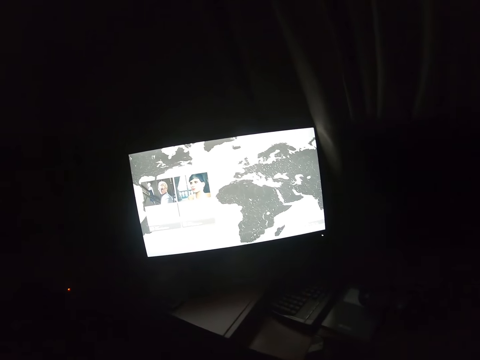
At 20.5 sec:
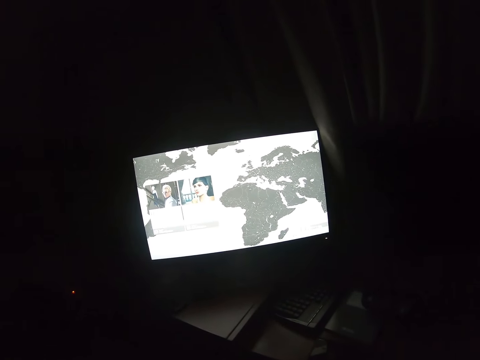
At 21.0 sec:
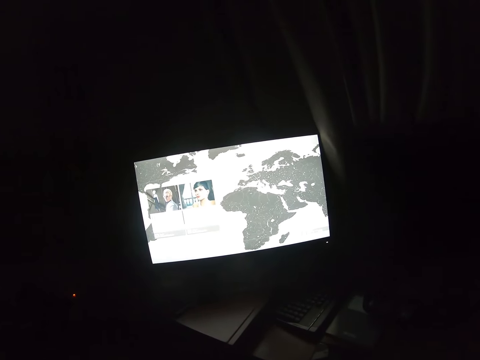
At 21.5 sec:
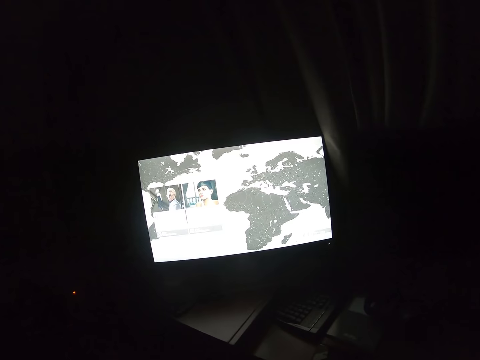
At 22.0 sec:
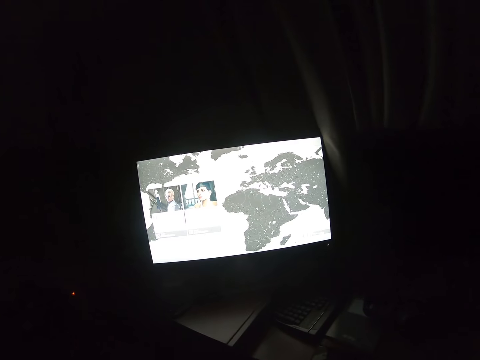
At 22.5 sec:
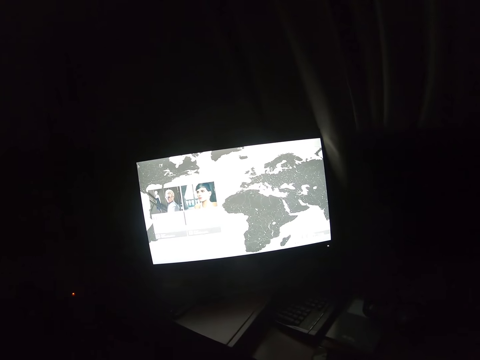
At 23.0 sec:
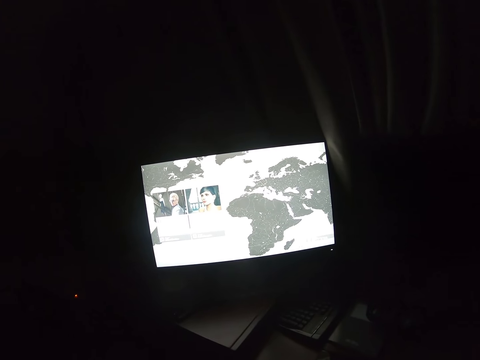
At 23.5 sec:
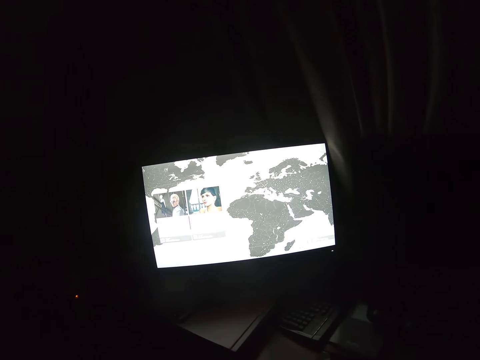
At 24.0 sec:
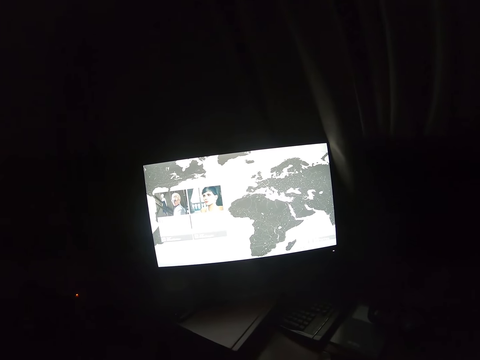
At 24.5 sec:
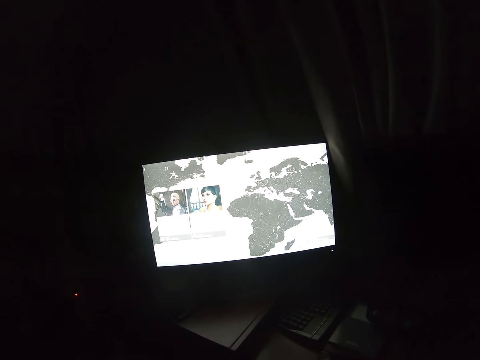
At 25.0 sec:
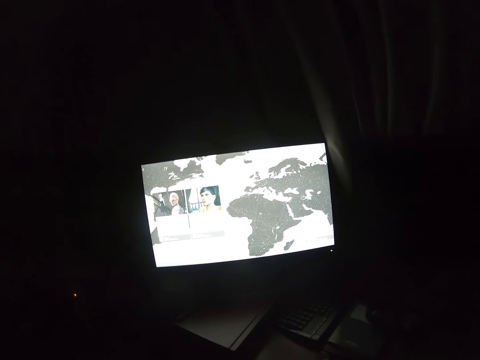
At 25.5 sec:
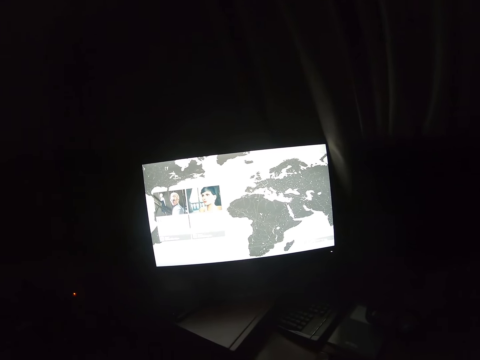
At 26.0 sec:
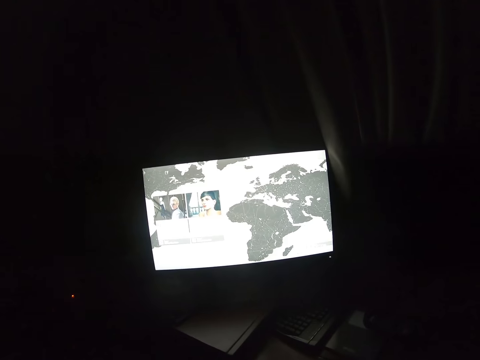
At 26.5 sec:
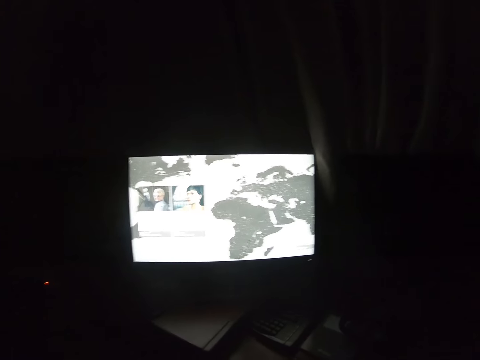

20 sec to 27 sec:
The camera wearer stares at the television.

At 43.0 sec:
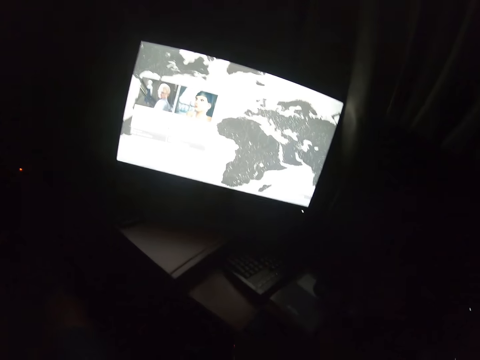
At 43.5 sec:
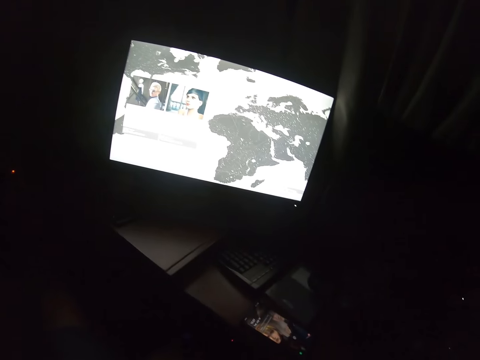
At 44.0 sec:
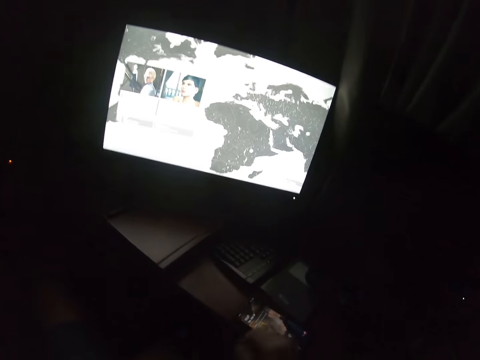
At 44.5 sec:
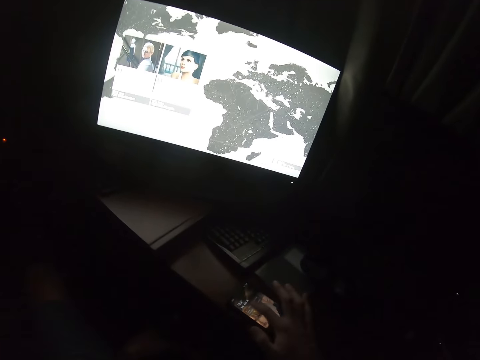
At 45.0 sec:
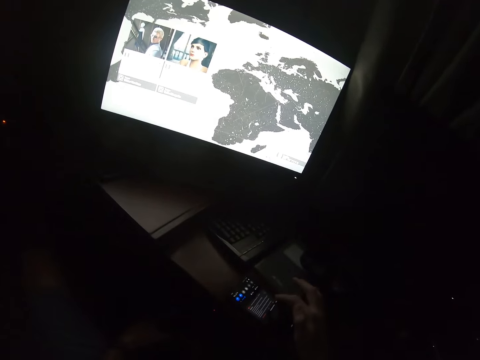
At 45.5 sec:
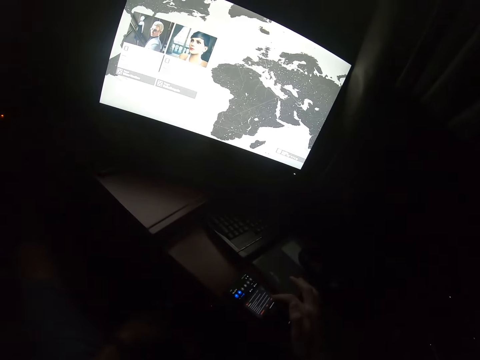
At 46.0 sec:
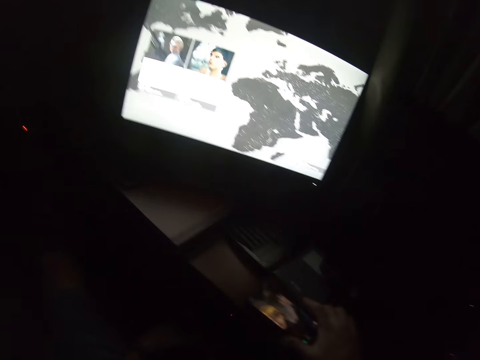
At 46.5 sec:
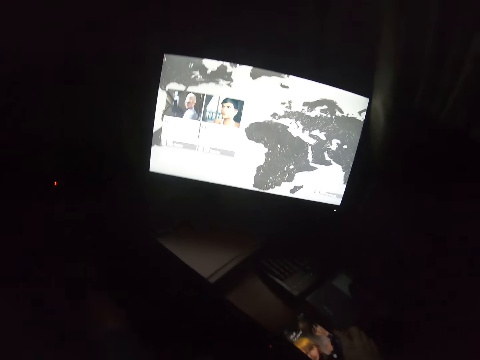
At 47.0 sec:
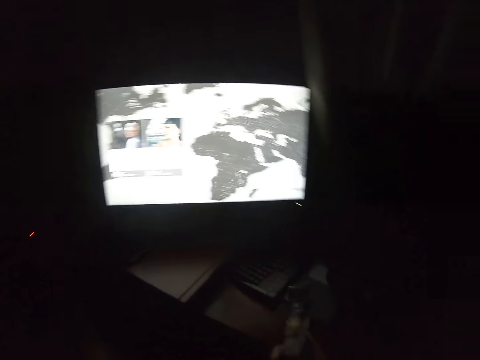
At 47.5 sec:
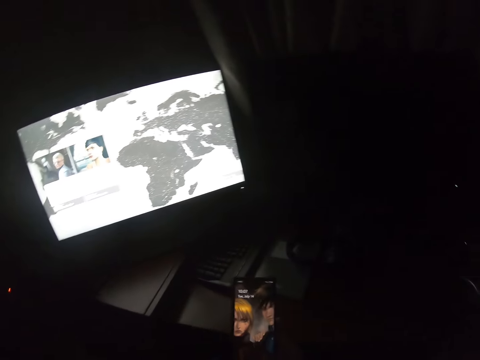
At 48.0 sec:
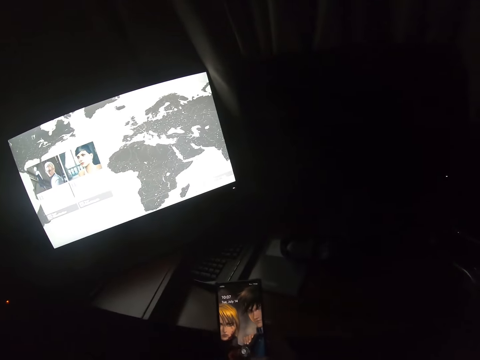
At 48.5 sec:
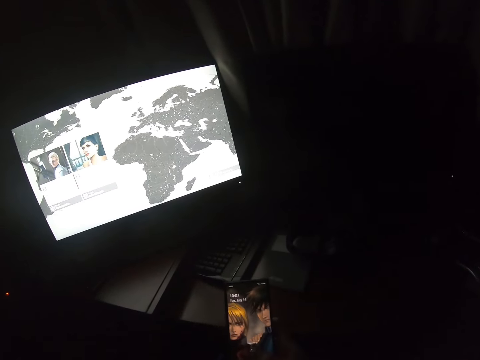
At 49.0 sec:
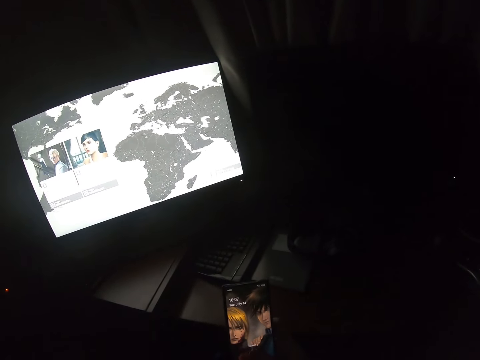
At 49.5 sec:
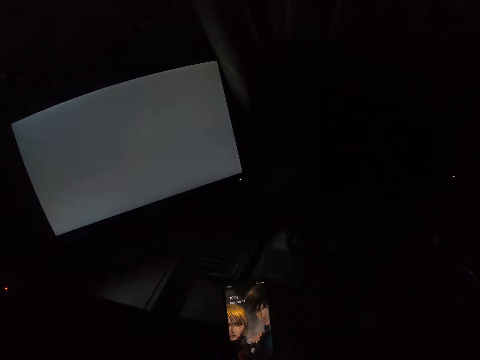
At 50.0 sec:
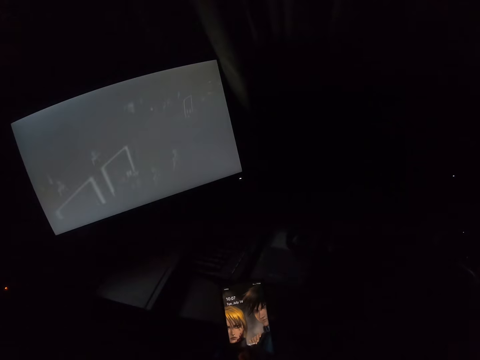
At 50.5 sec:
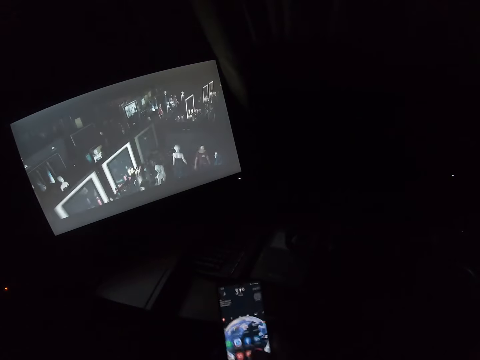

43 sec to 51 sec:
The camera wearer operates the phone.

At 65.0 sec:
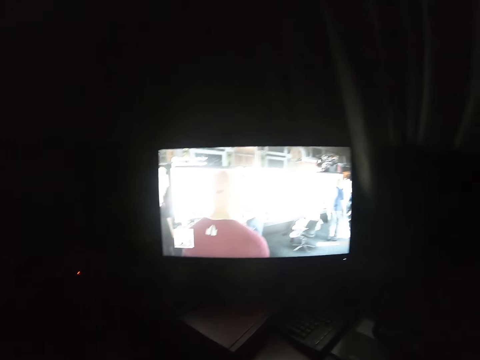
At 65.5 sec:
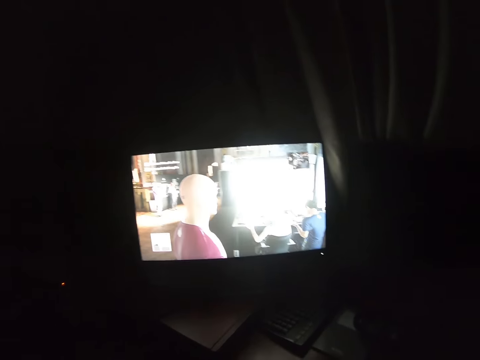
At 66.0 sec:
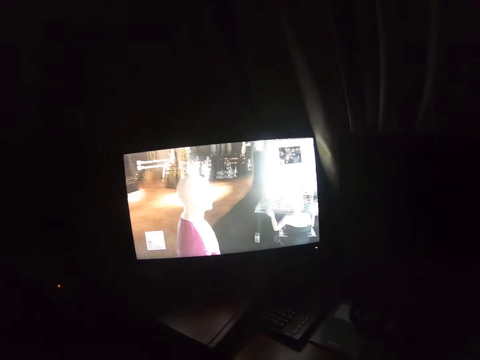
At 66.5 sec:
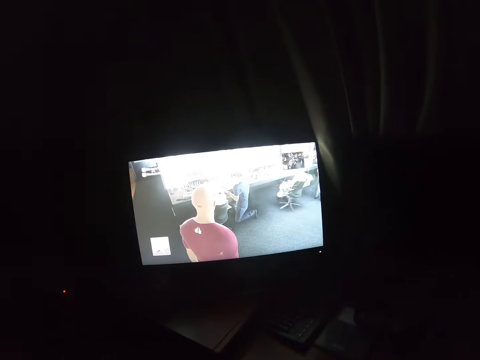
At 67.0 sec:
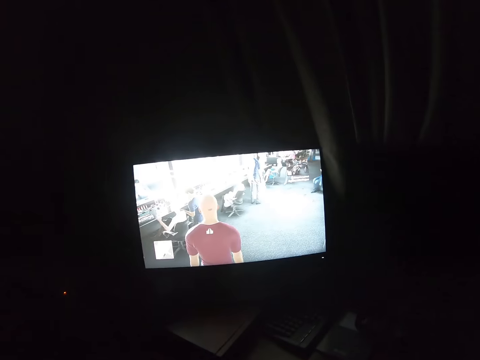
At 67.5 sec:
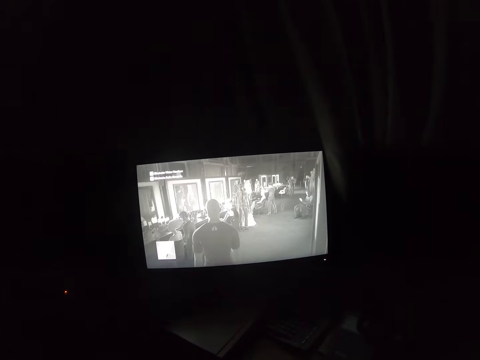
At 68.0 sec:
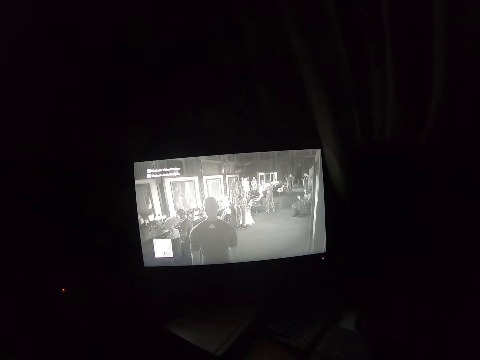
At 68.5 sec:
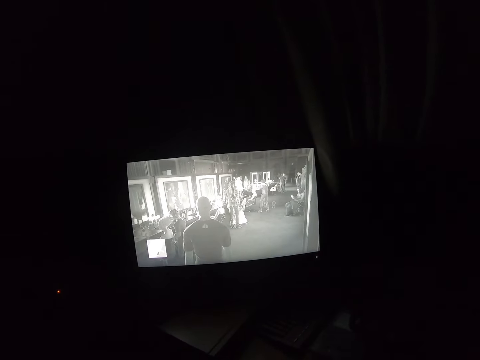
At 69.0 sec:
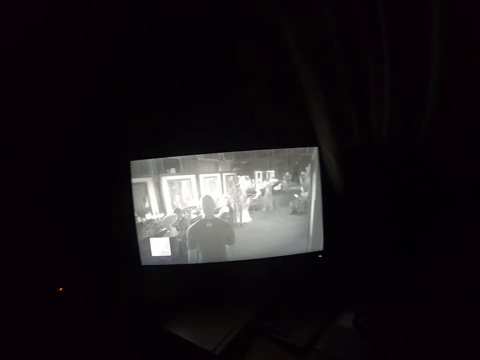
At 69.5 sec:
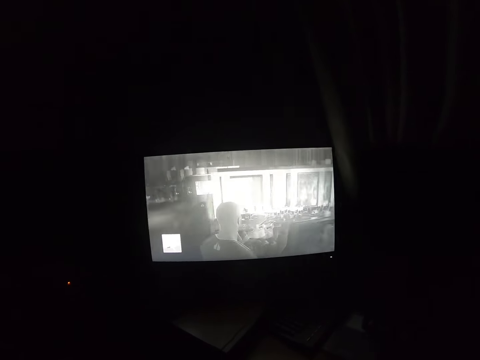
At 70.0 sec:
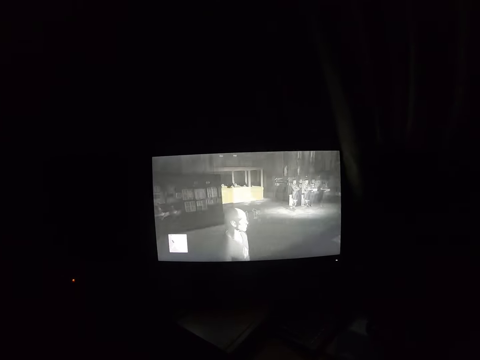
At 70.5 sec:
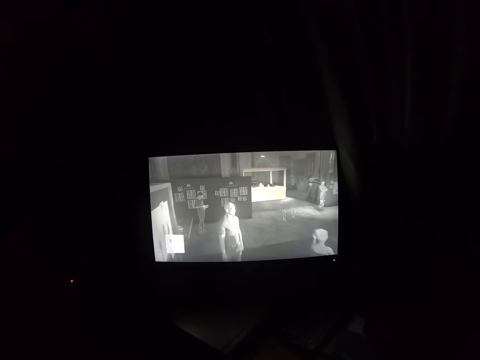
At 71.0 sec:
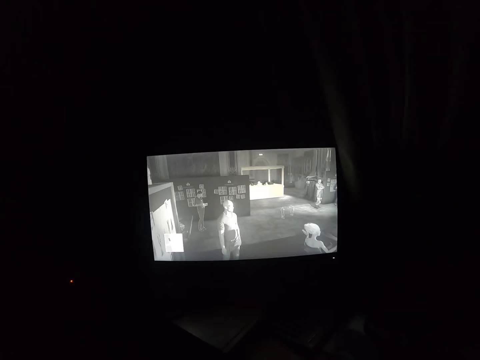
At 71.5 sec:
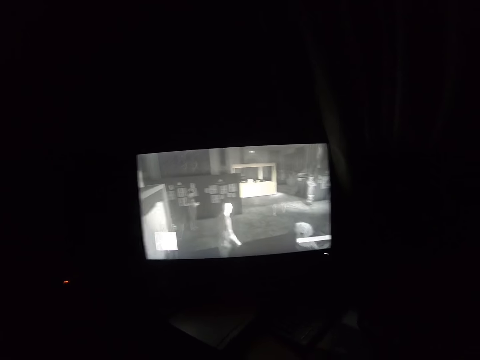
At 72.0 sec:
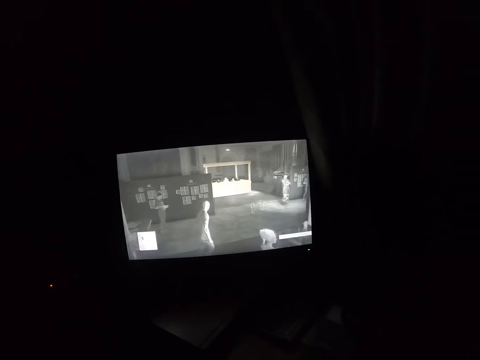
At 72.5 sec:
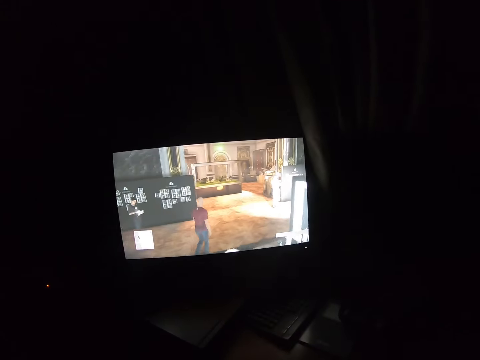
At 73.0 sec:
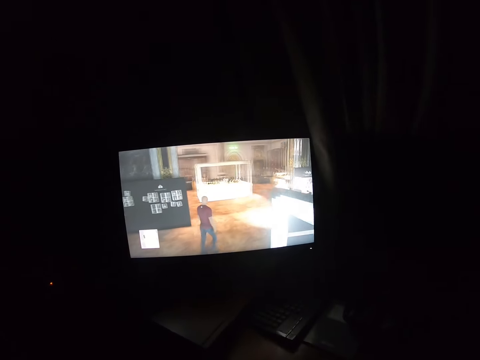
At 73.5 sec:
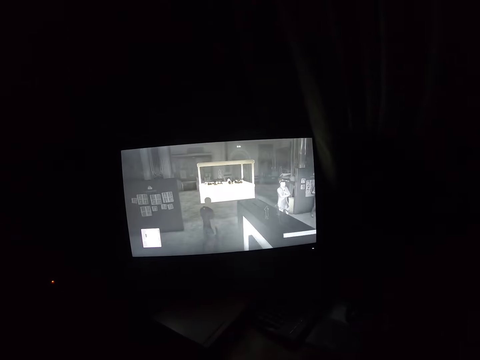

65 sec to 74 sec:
The camera wearer plays the computer game.

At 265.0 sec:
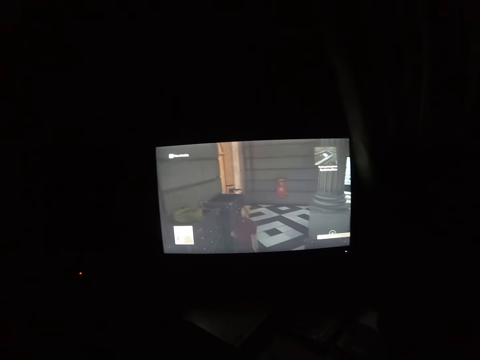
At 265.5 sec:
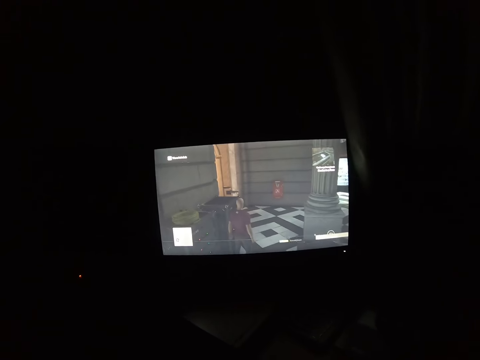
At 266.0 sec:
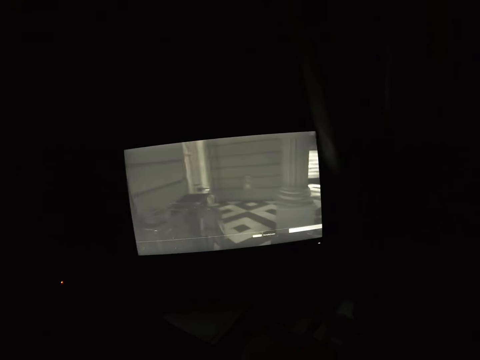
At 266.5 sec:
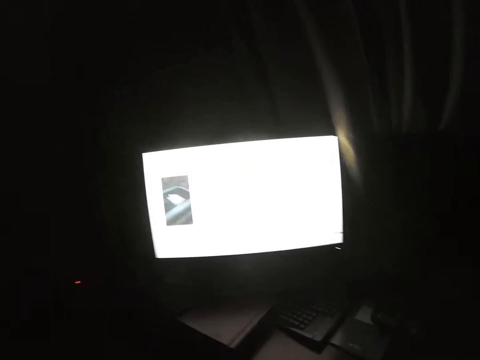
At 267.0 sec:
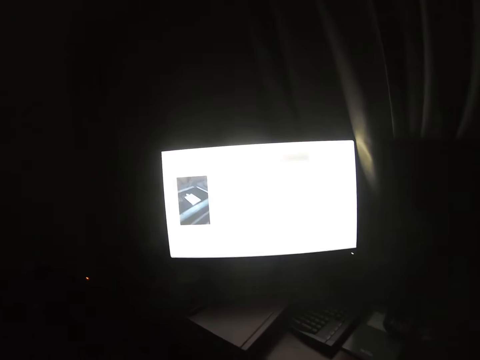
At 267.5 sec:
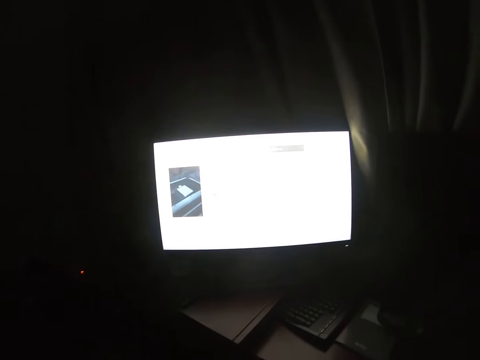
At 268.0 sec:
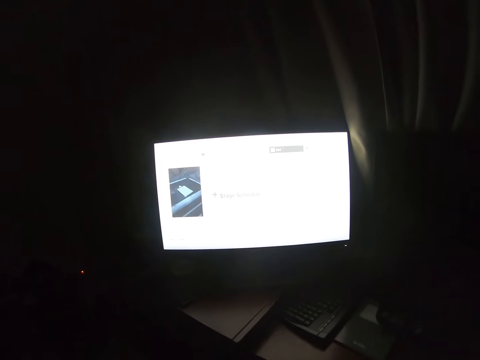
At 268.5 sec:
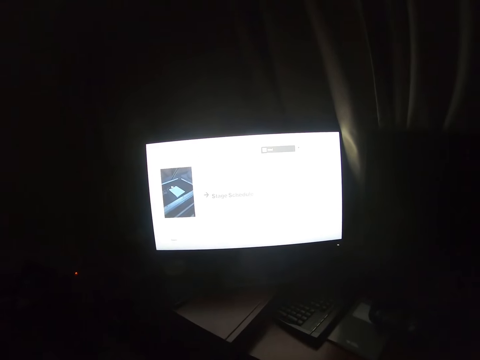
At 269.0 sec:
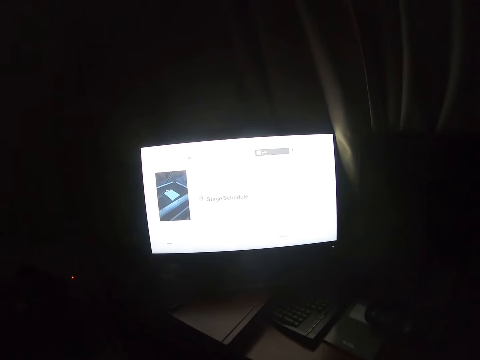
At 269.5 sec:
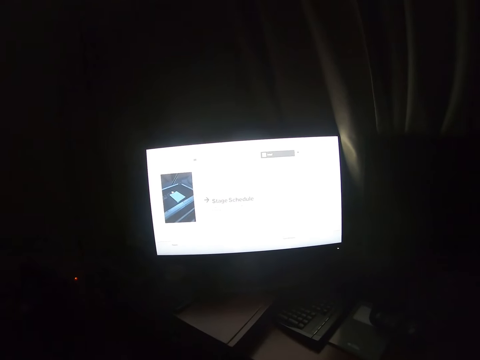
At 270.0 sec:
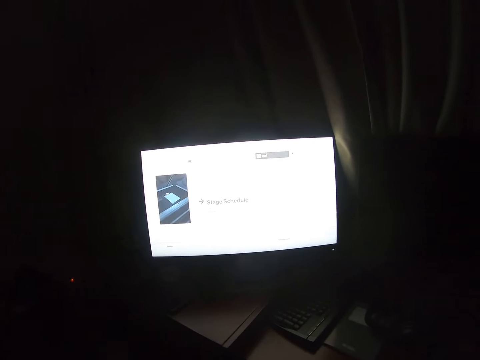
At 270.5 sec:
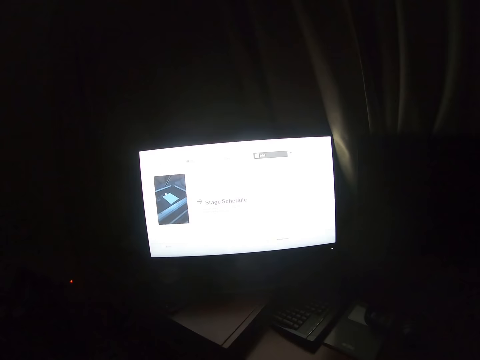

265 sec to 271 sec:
The camera wearer selects the game.
